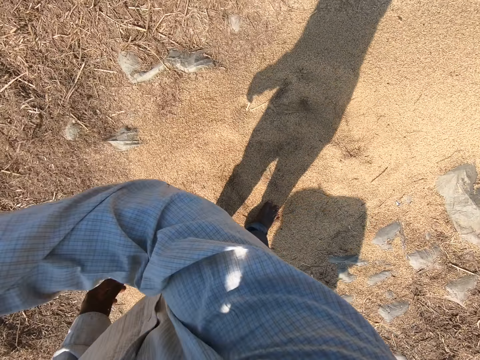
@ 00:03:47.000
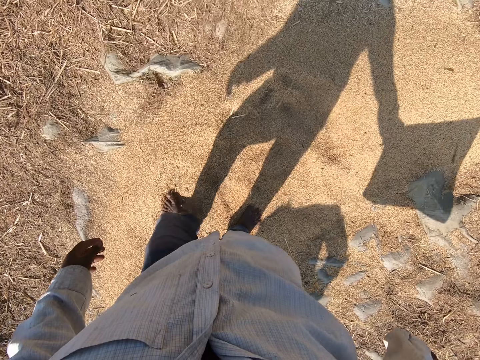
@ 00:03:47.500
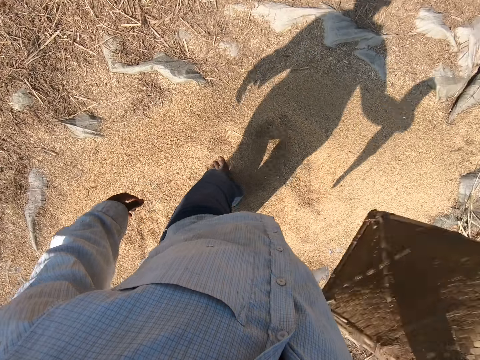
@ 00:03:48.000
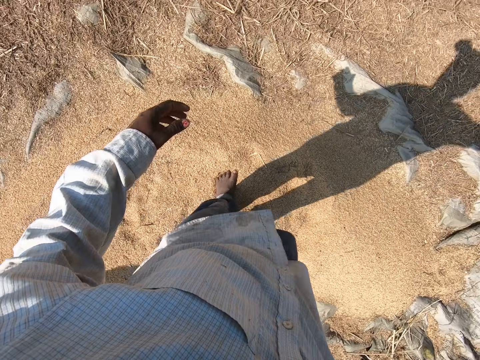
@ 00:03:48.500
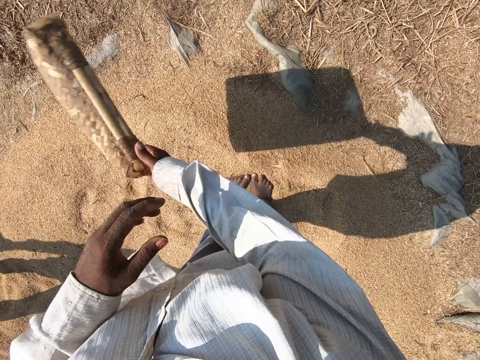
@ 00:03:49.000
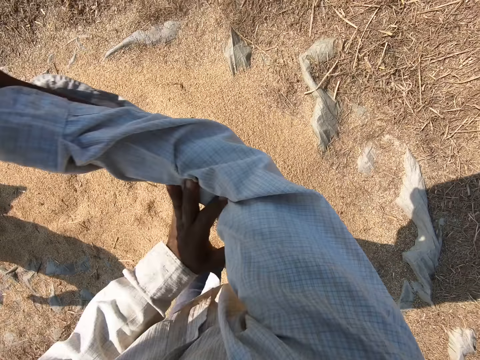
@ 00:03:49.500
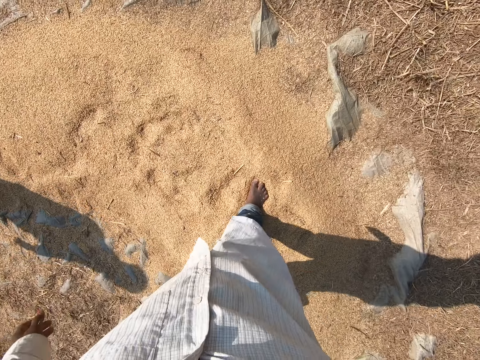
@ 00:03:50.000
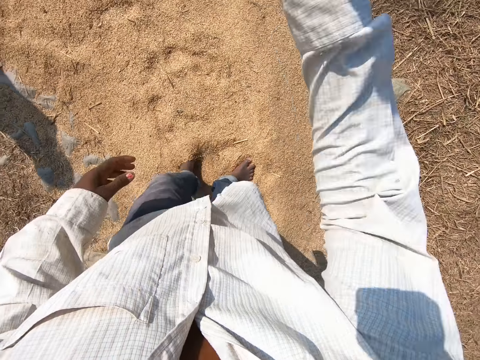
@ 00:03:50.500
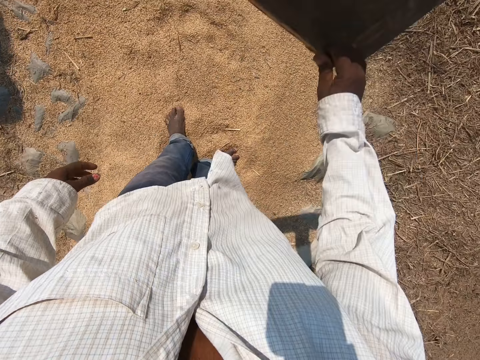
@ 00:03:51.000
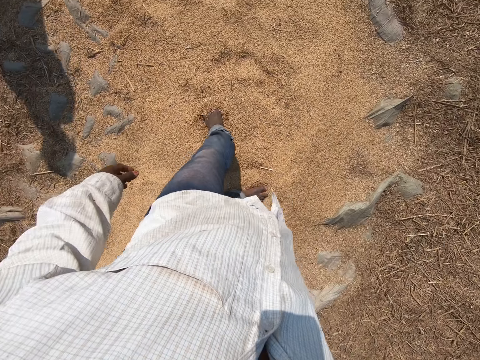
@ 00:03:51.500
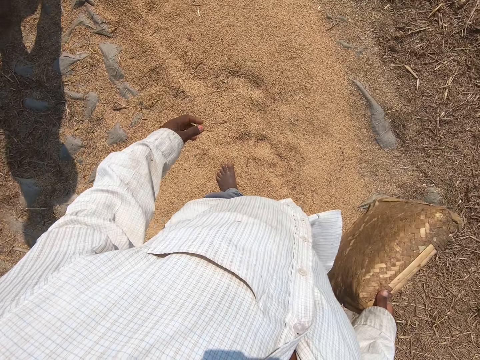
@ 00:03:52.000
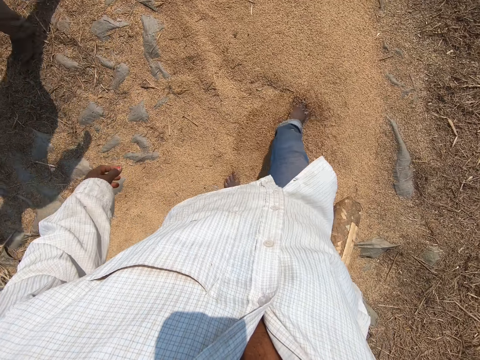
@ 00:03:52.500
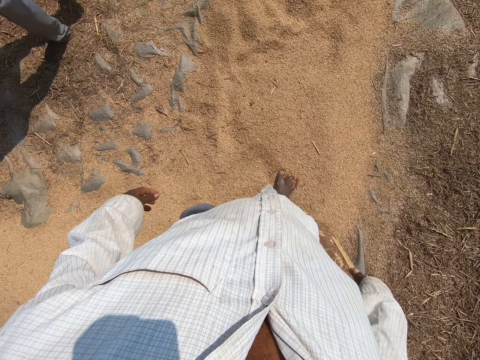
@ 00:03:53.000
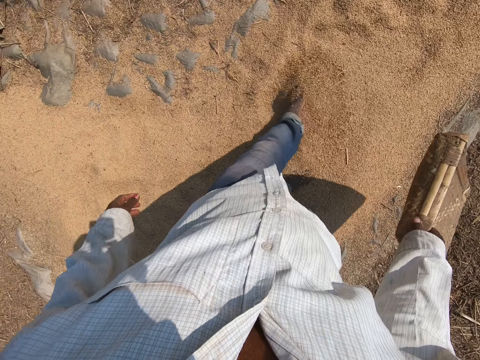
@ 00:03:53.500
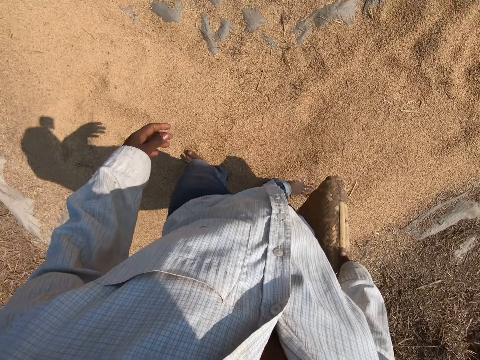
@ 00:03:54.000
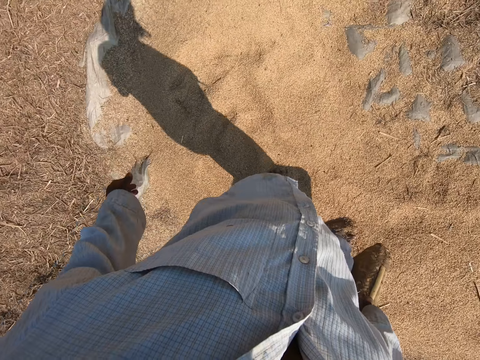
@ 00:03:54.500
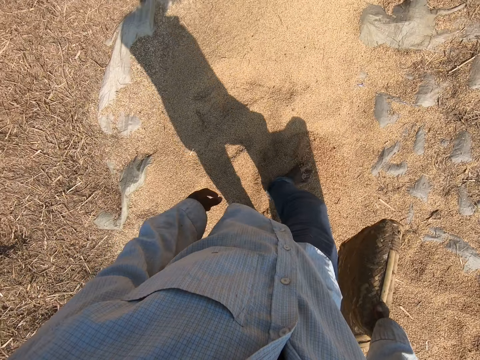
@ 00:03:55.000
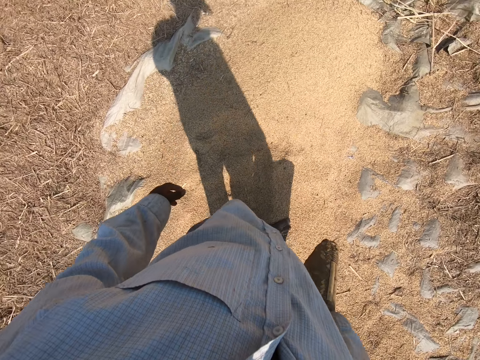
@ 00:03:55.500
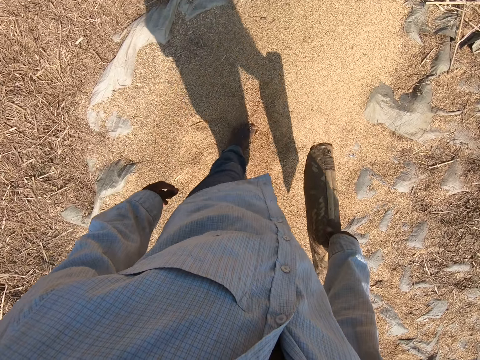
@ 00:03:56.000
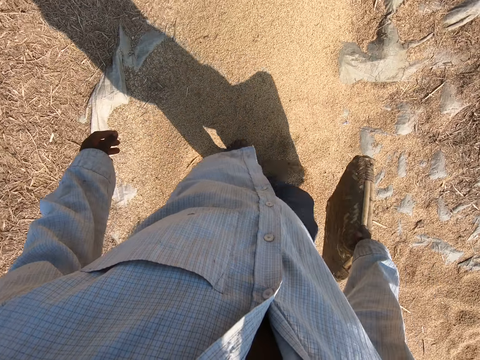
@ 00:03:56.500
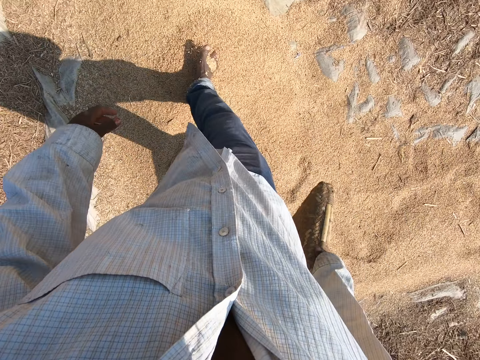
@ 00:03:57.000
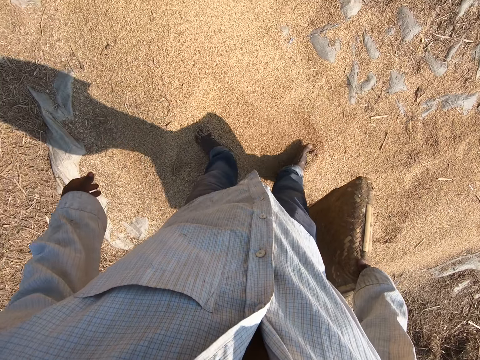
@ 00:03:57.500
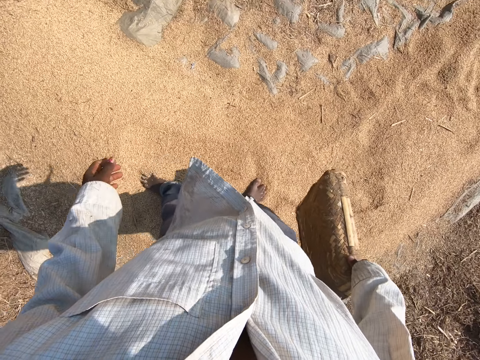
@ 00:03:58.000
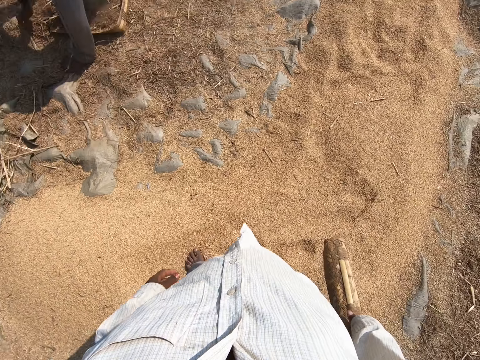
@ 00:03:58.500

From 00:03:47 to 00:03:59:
The camera wearer winnows the sesame with a winnowing tray. He spreads the sesame with his leg. He winnows the sesame with the winnowing tray. He walks on the sesame. He spreads the sesame with his leg repeatedly.

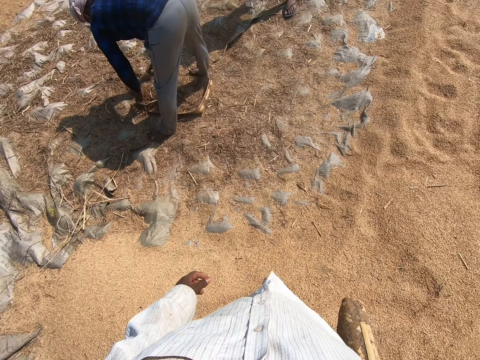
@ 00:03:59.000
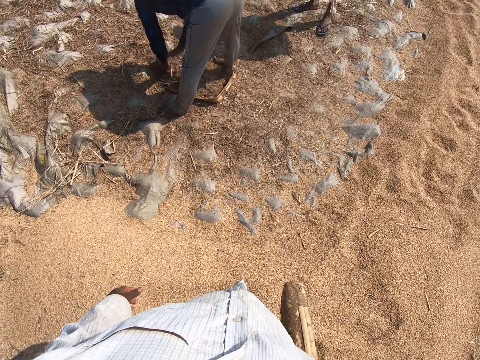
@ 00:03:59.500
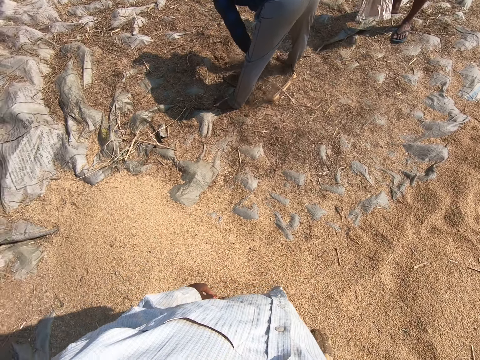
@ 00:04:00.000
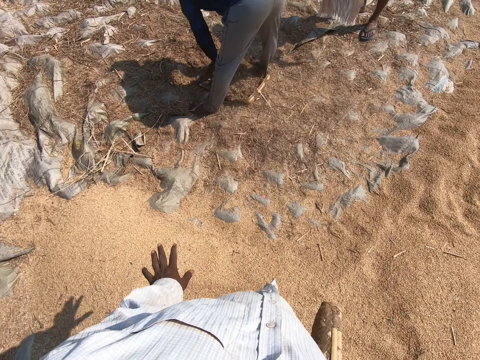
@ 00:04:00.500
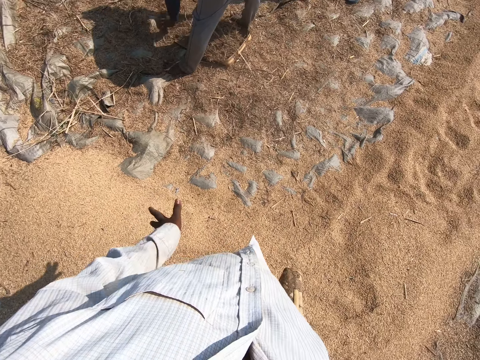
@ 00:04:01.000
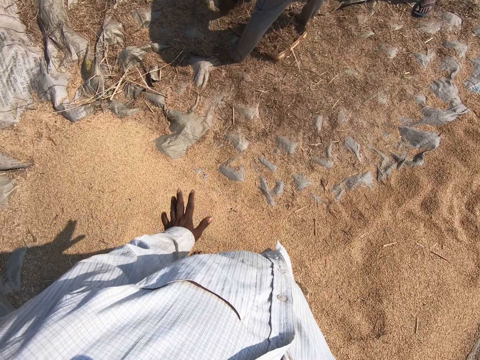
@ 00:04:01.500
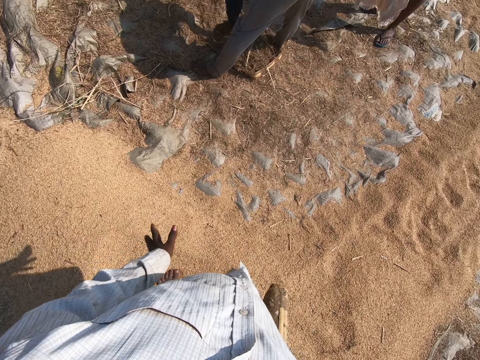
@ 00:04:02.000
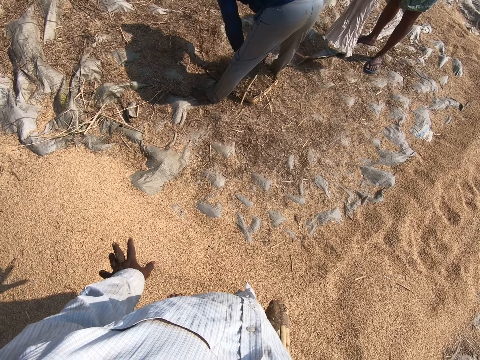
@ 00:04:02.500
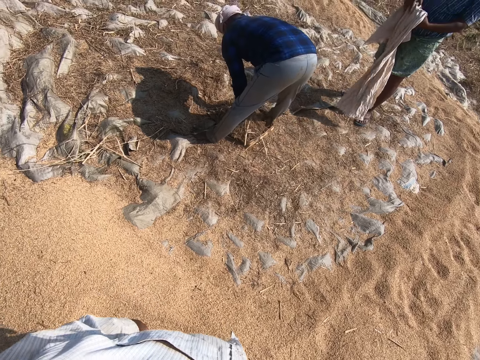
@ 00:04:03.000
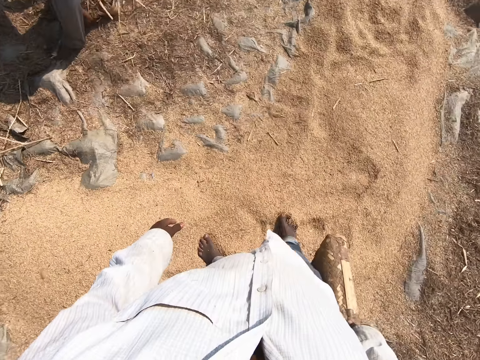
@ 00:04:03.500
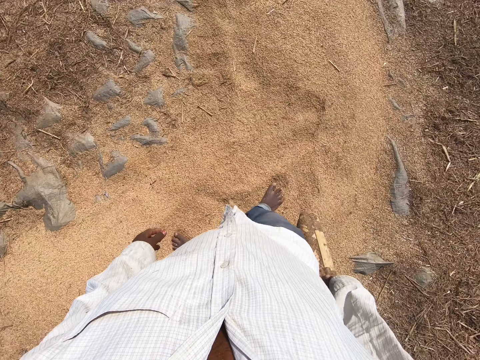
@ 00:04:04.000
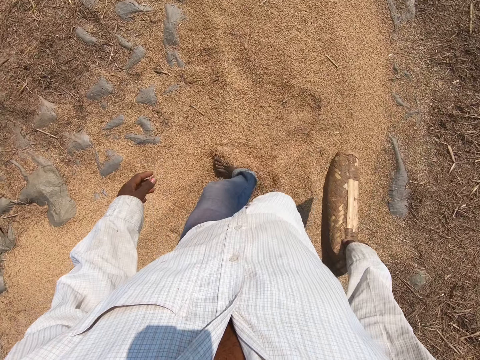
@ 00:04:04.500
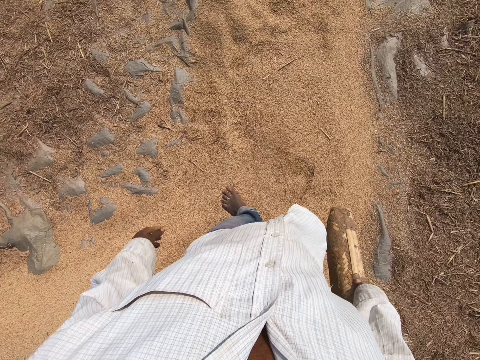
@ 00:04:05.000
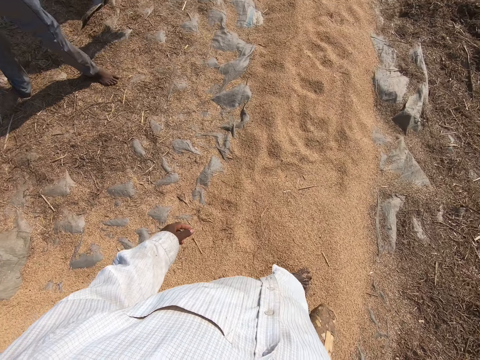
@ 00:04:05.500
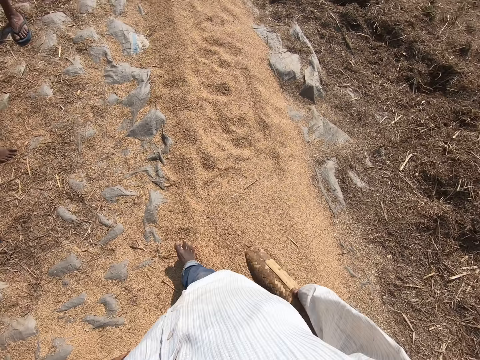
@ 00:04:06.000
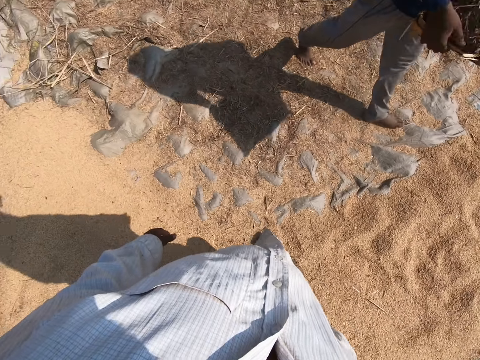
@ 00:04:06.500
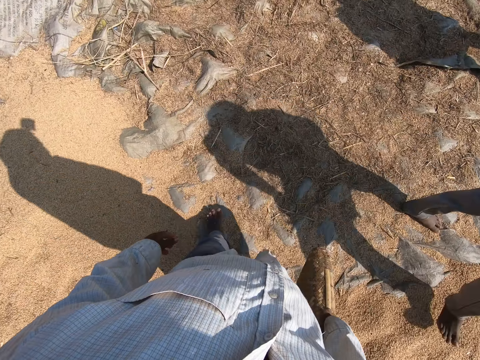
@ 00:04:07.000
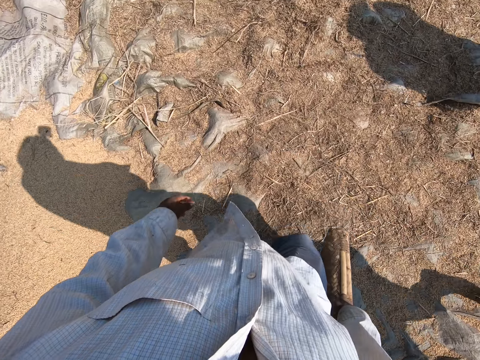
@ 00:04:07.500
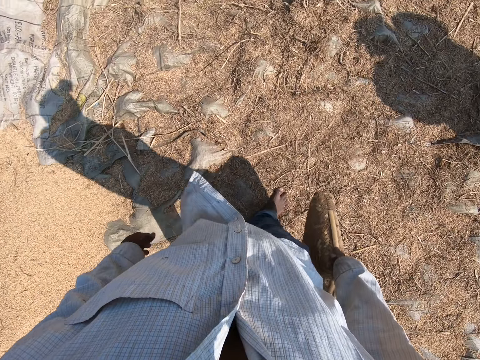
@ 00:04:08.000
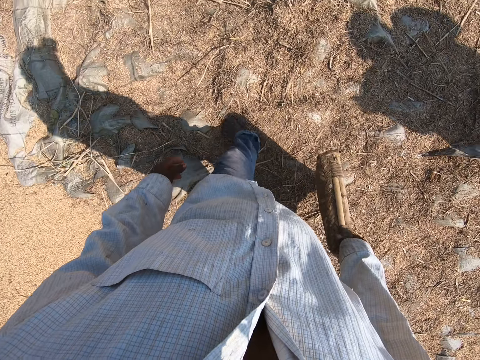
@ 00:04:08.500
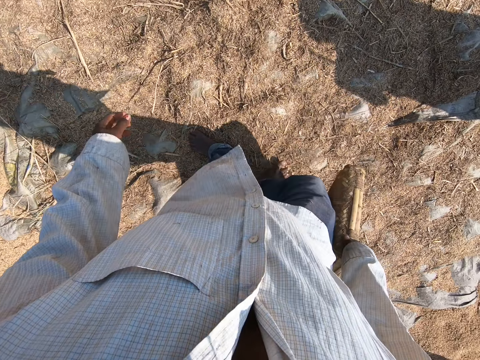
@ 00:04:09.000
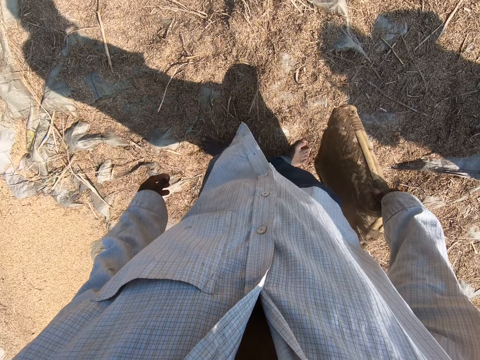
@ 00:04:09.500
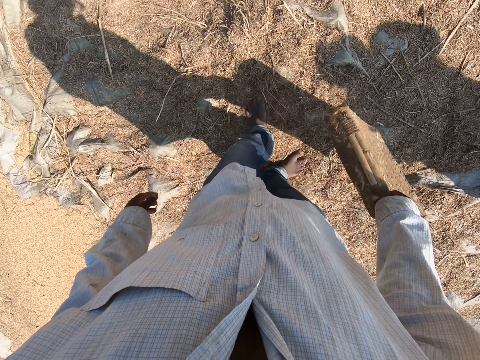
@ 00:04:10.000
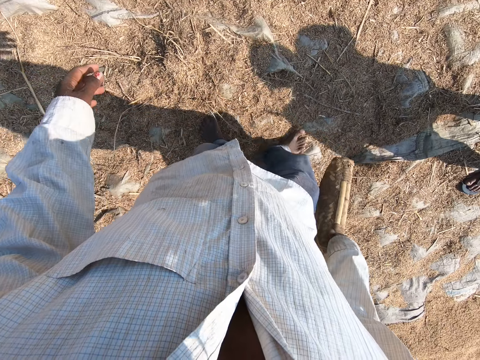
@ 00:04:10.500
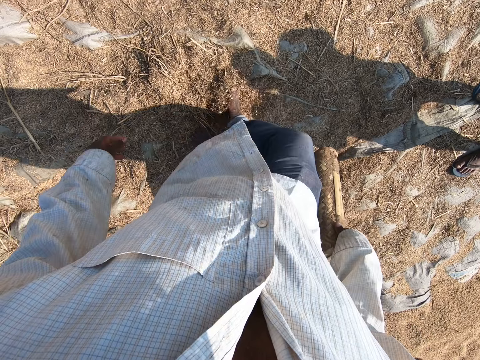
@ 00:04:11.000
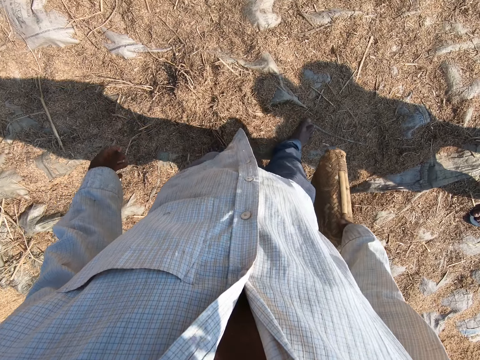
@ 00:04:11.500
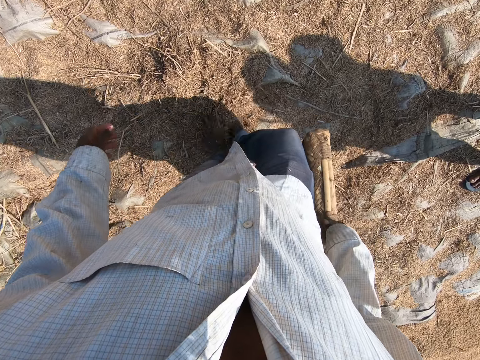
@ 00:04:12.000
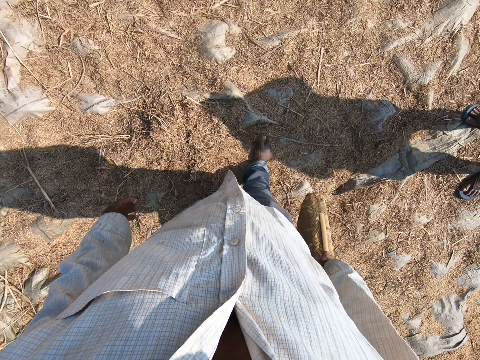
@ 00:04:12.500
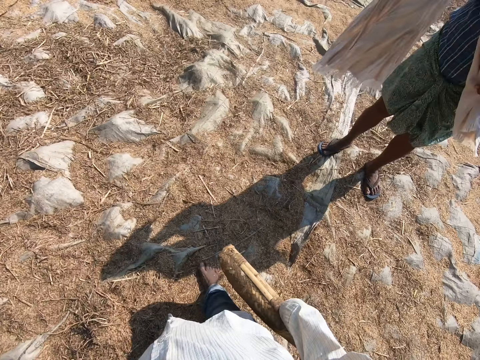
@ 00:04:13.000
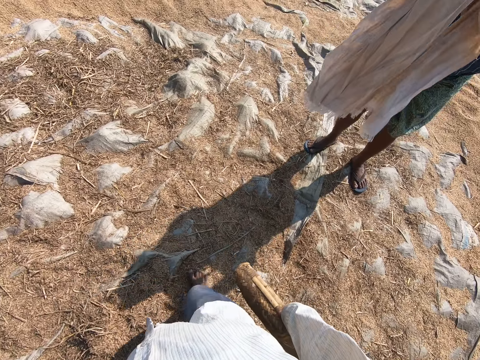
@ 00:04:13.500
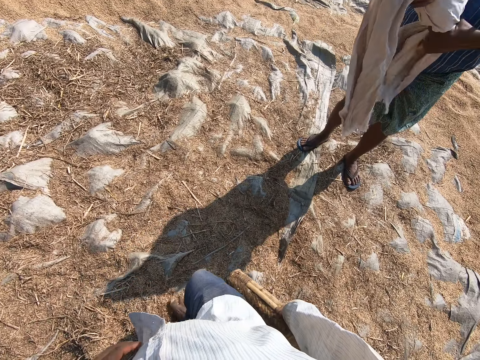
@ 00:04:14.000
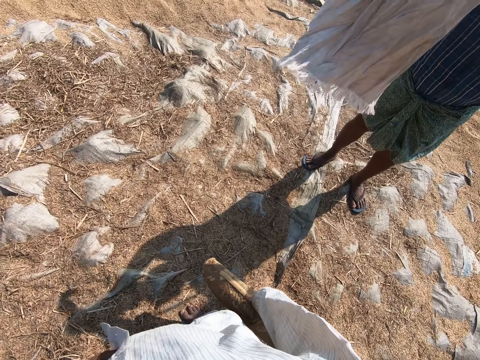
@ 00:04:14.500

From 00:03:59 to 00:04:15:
A man bends and puts the sesame on the winnowing tray. The camera wearer gestures his hand. Another man holds a cloth. The camera wearer walks on the sesame and spreads the sesame with his leg. He walks on the sesame and spreads the sesame with his leg. The other man walks on the sesame. The camera wearer walks on the sesame. He spreads the sesame with his leg.
